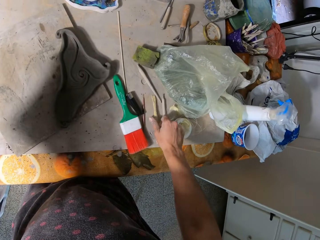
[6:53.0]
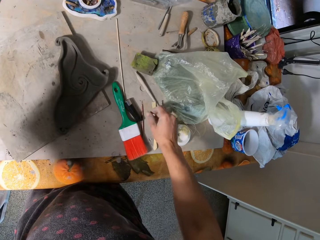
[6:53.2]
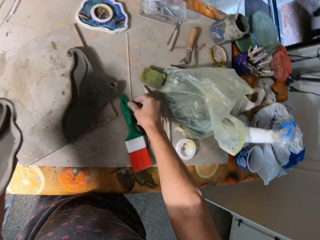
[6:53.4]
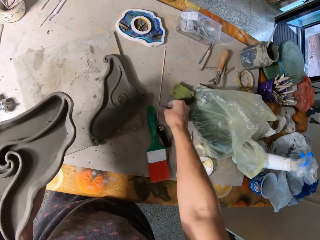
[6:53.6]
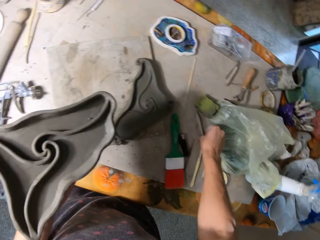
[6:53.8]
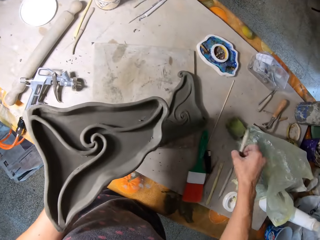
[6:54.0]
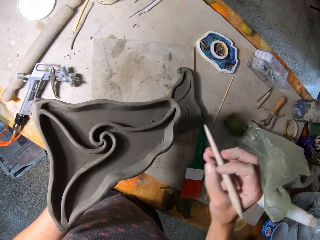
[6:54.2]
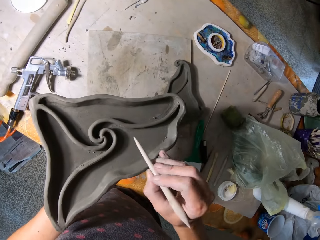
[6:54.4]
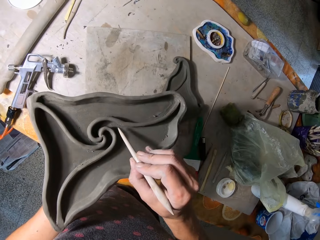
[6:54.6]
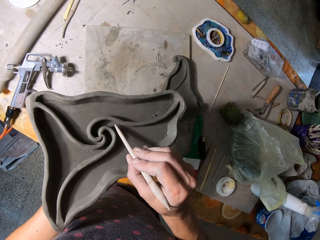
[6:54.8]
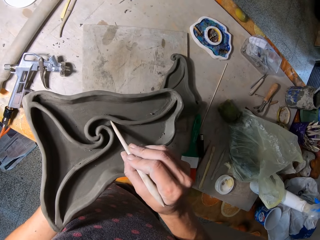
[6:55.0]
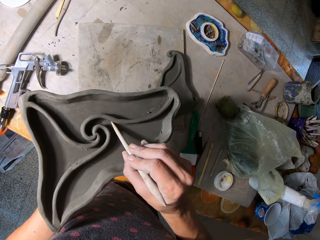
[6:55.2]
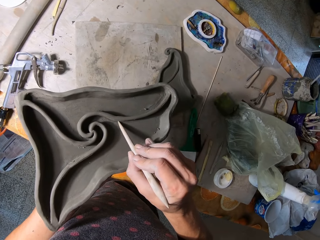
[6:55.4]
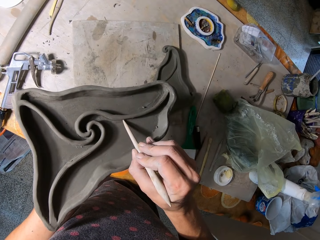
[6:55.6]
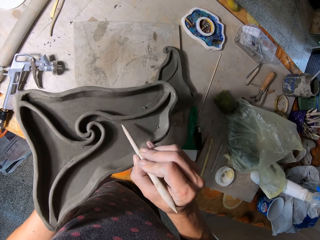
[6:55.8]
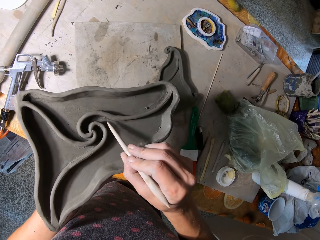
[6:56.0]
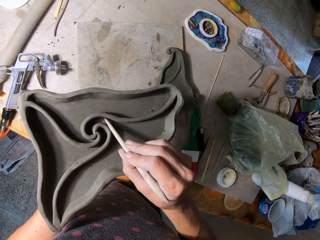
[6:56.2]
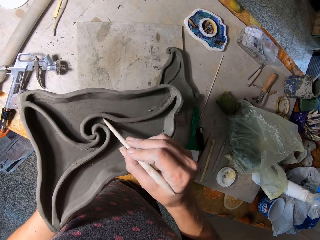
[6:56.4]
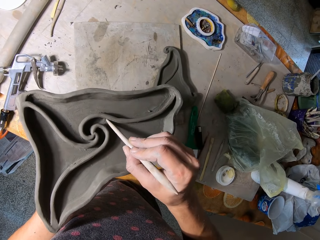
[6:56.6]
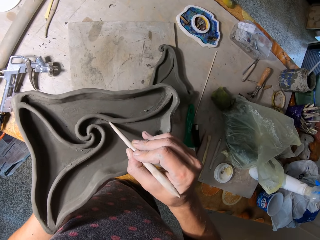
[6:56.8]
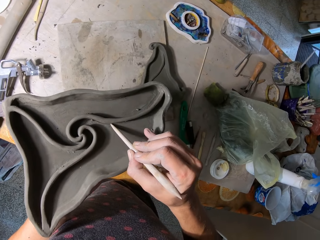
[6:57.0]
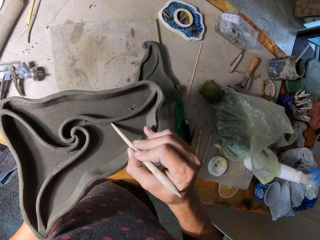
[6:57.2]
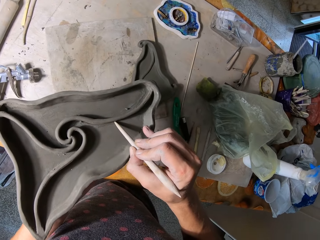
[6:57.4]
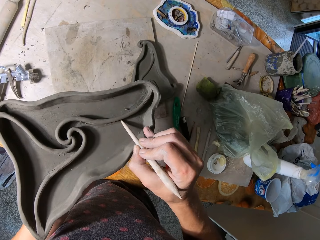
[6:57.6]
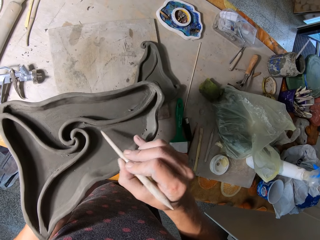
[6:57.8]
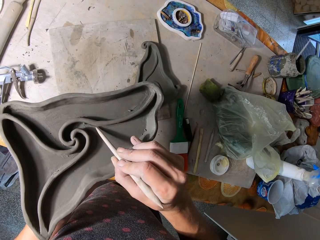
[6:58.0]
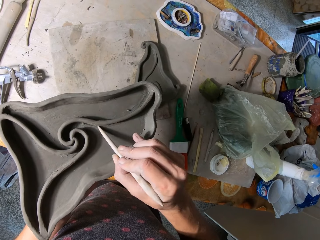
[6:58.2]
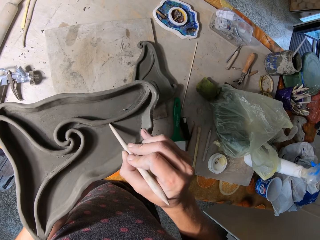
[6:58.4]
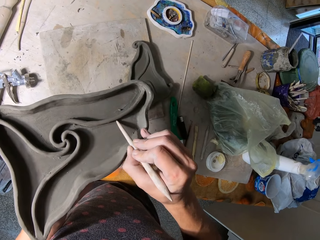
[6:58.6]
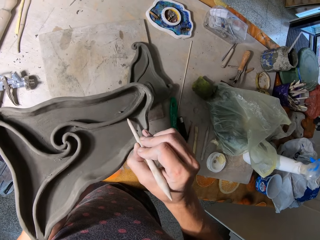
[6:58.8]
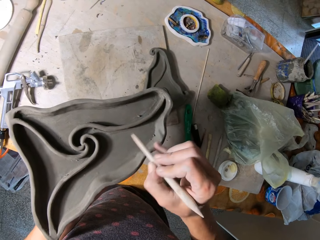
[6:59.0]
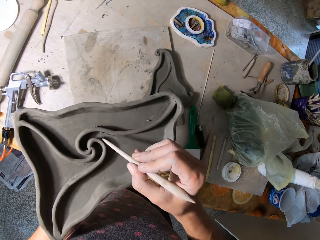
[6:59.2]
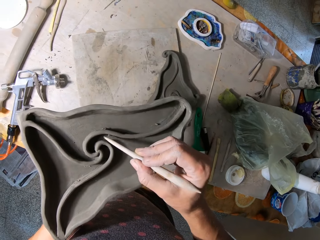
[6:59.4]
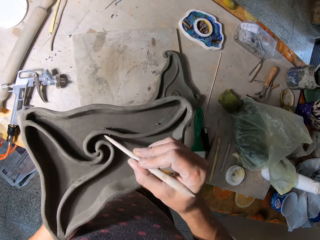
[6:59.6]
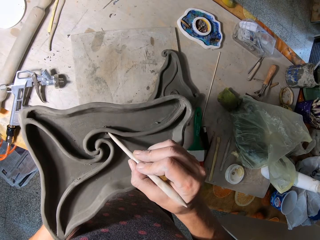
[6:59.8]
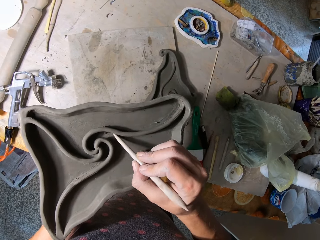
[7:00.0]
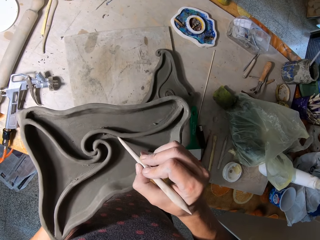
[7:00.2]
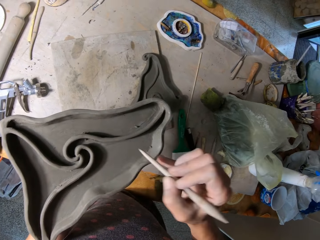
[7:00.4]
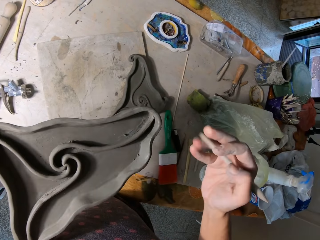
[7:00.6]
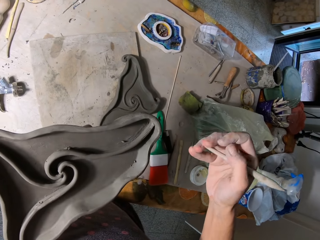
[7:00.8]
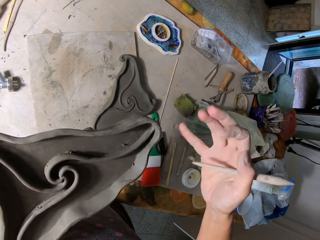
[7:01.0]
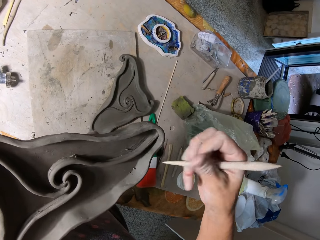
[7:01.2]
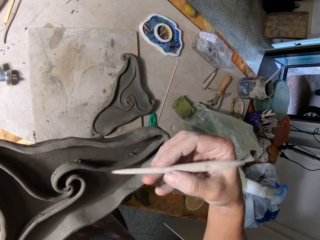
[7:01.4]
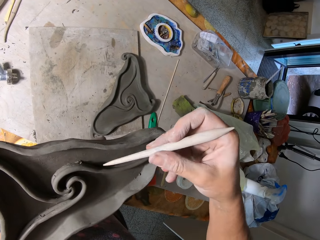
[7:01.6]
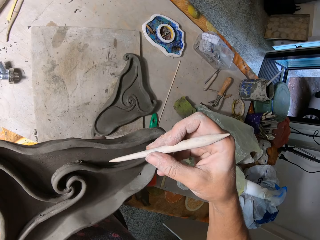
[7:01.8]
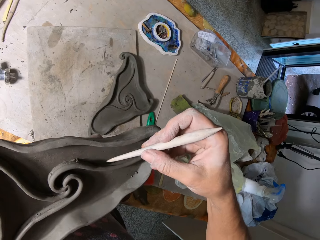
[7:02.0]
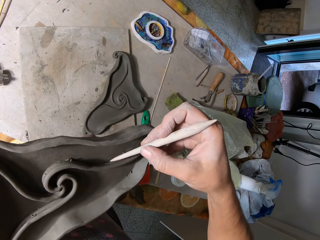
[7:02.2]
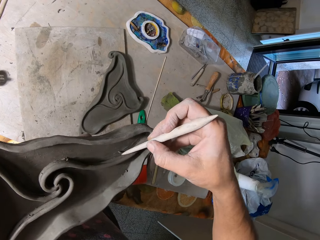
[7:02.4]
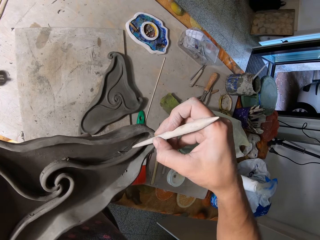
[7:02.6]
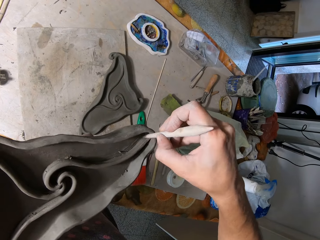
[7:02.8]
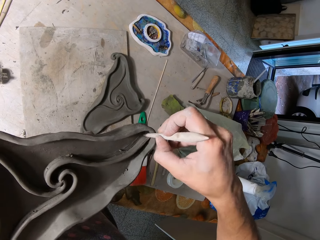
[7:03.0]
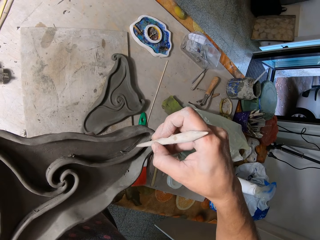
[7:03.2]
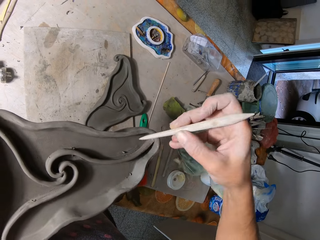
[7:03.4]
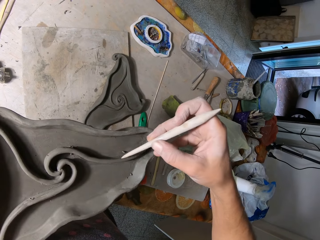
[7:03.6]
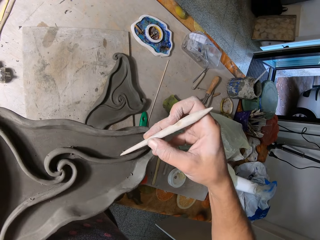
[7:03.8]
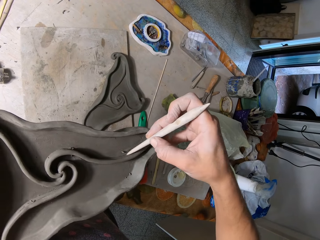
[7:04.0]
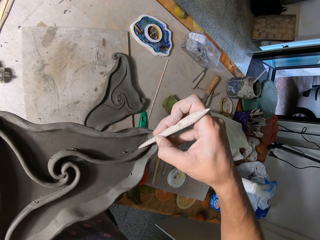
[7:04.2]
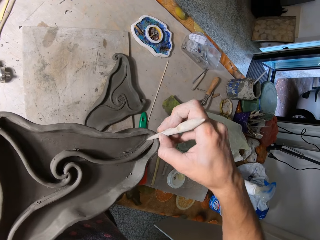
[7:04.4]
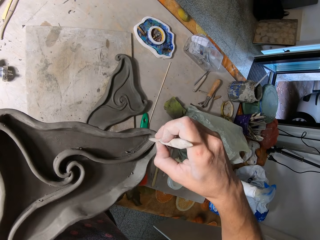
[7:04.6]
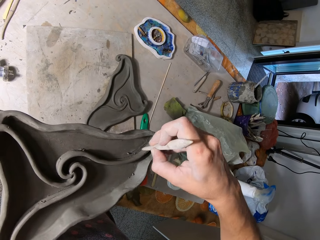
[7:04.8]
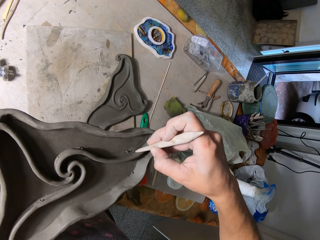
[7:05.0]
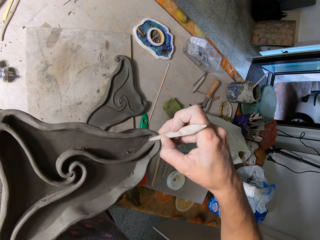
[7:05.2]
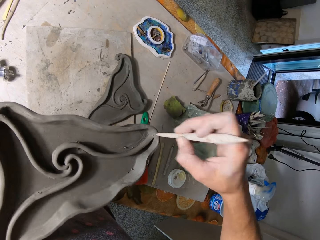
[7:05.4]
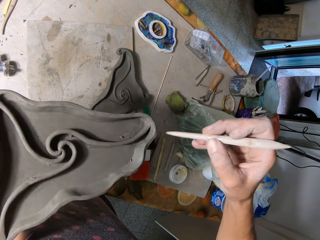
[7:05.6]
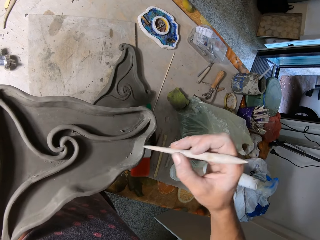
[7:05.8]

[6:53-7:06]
The camera wearer drops the wooden chisel on the table with his right hand. He picks up a wooden stick on the table with his right hand. He designs the clay mould on his left hand with the wooden stick in his right hand. He aligns the pottery. He lifts up the hand. He aligns the pottery.

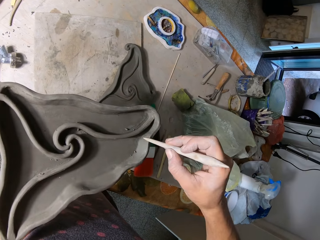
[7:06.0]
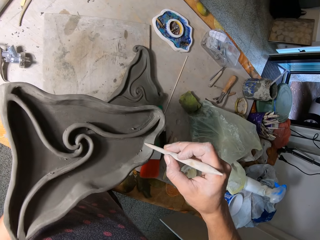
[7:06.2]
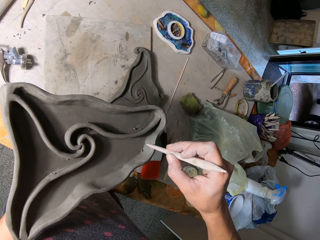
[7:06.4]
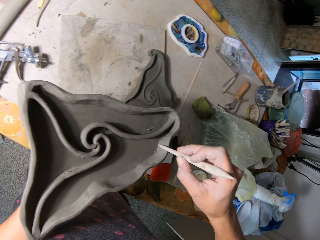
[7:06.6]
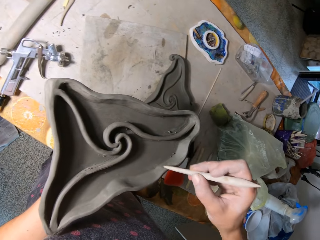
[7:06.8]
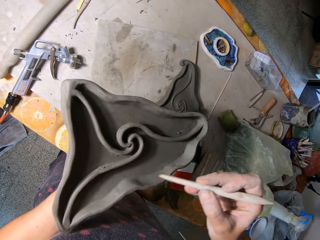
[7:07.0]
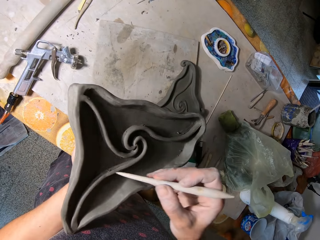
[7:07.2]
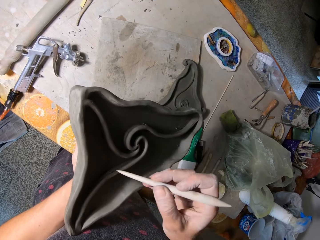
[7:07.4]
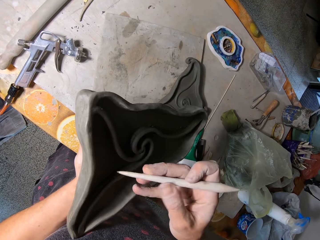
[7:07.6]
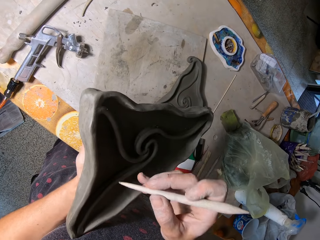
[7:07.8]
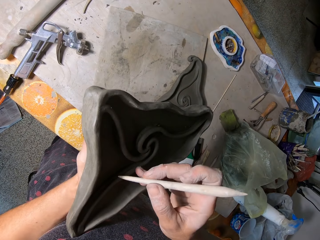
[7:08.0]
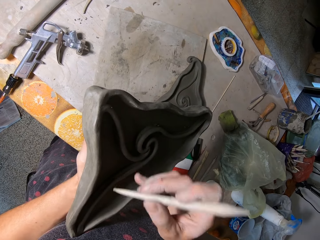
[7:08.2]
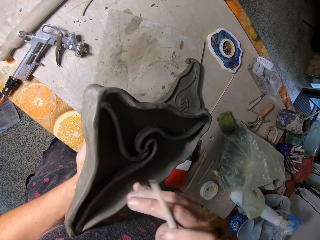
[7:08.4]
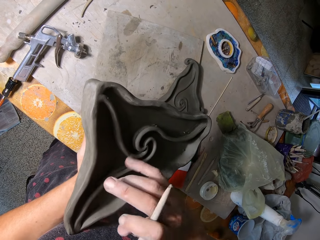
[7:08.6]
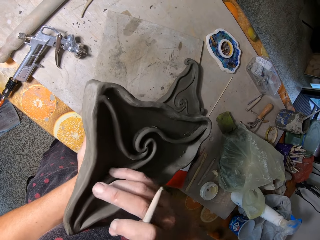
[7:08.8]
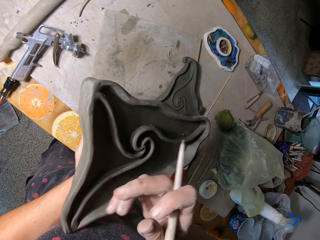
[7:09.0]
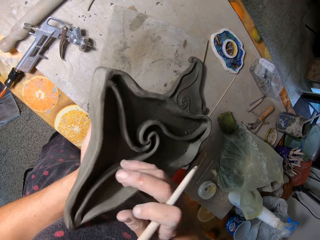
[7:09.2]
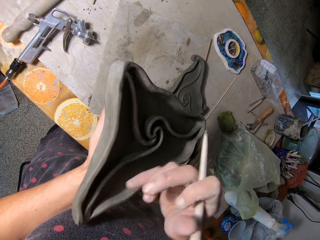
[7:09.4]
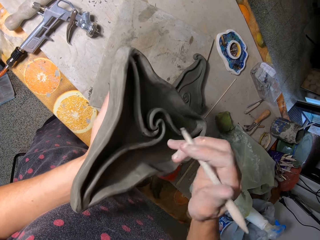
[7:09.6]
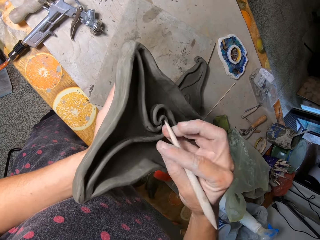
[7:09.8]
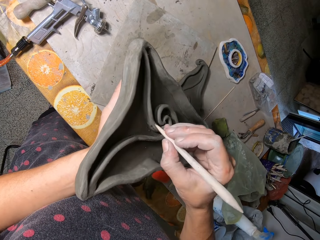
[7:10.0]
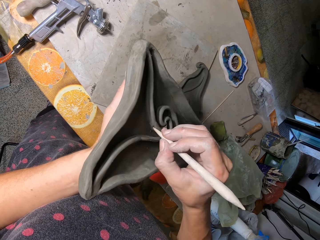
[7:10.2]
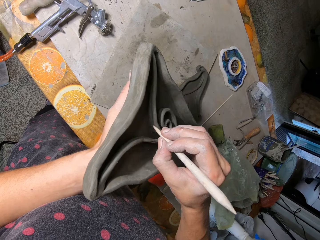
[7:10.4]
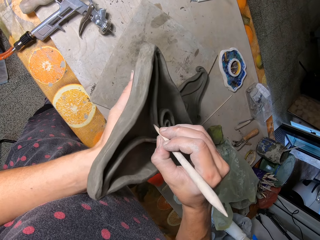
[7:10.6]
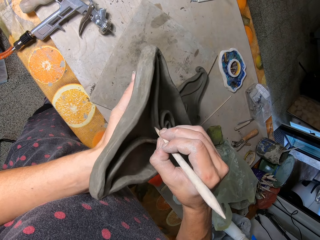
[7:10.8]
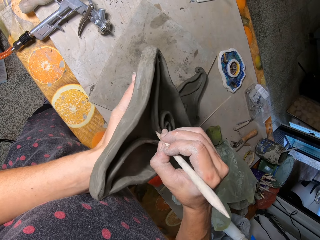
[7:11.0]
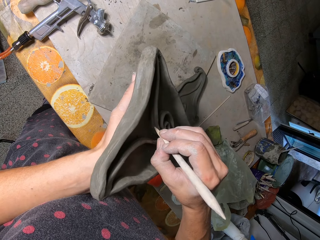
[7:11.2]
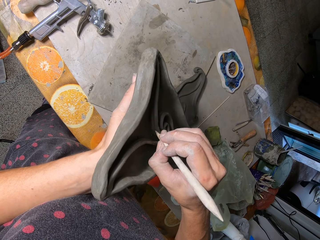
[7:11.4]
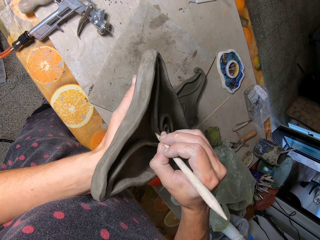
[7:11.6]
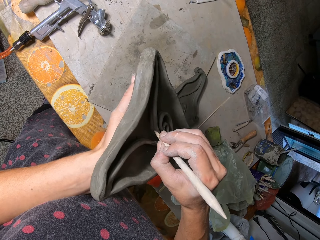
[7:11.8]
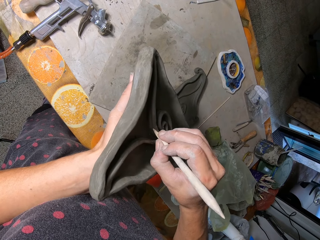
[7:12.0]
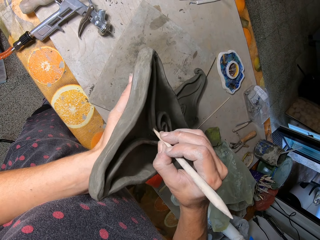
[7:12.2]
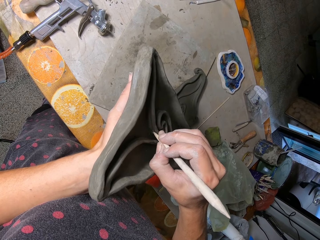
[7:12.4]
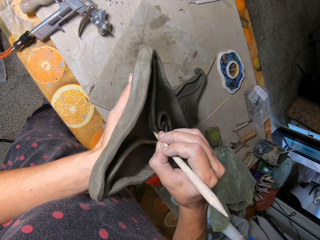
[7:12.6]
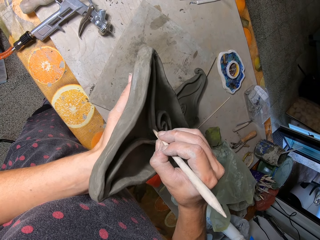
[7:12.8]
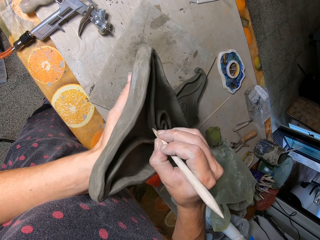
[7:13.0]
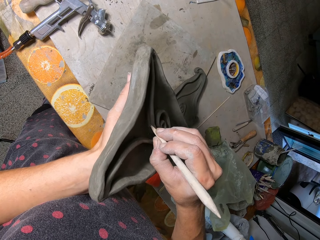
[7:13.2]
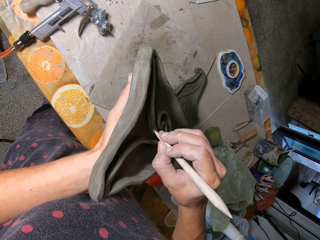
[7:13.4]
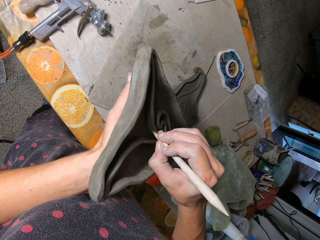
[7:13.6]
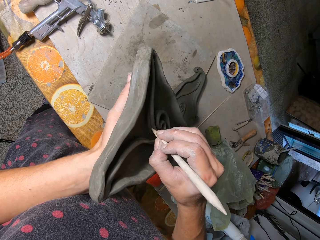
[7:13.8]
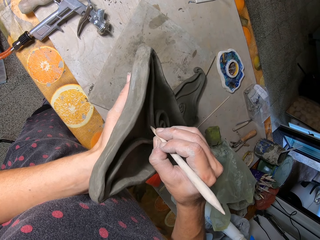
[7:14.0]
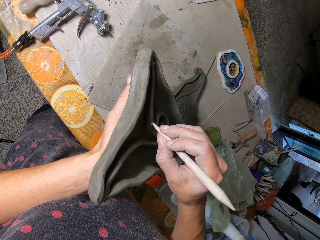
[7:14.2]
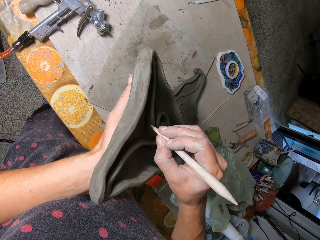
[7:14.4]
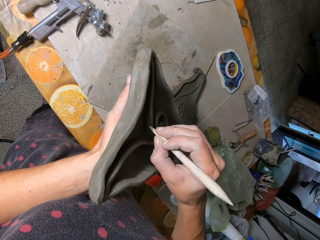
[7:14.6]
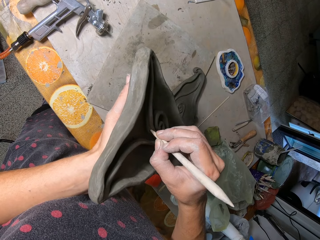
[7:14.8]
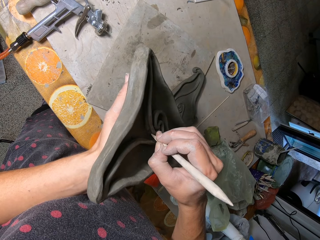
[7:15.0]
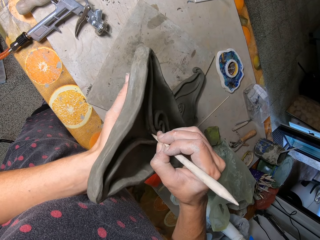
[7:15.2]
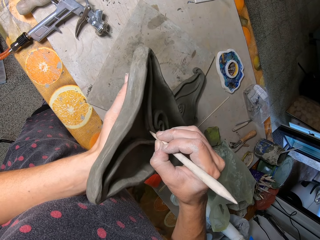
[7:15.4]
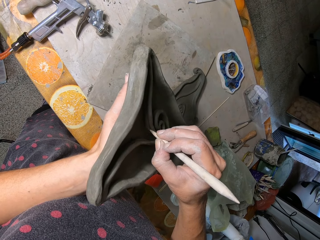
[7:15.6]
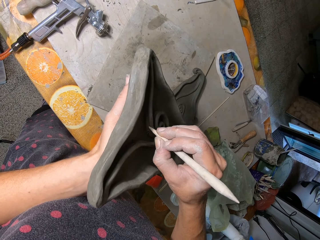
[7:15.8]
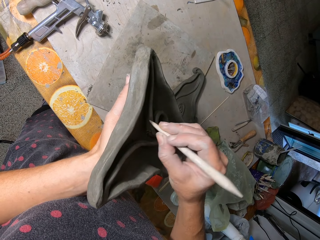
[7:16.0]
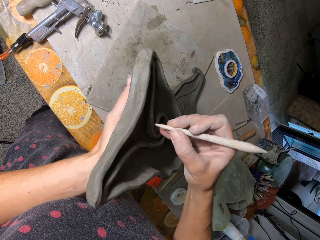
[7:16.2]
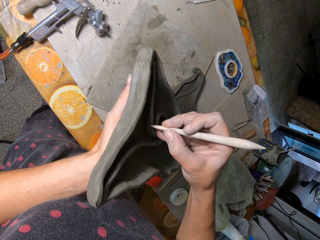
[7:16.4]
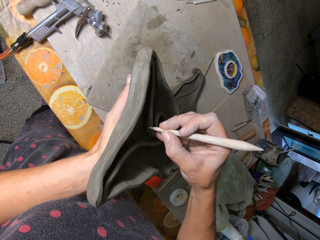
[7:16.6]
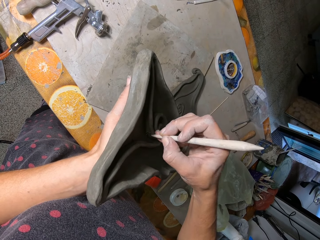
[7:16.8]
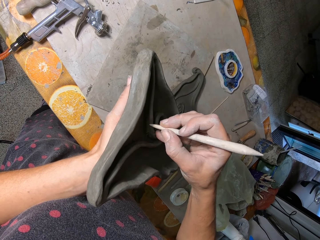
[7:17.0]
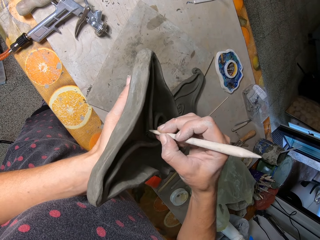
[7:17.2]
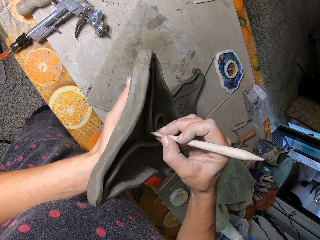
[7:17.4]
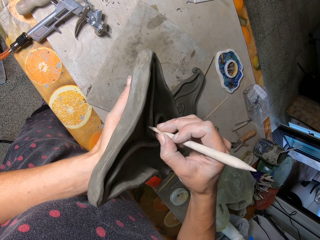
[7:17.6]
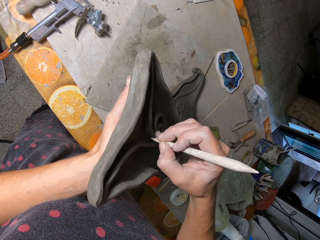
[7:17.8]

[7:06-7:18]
The camera wearer cleans off some clay from the clay mould with his right hand. He designs the clay mould on his left hand with the wooden stick in his right hand.
